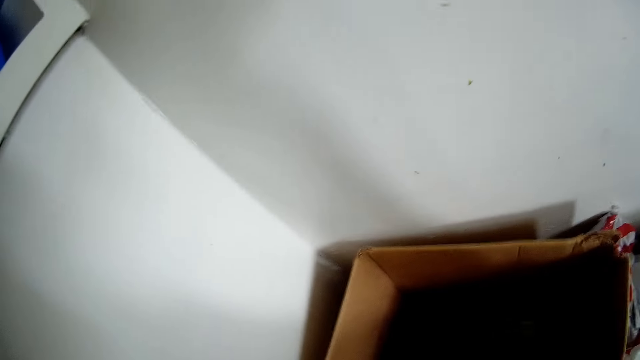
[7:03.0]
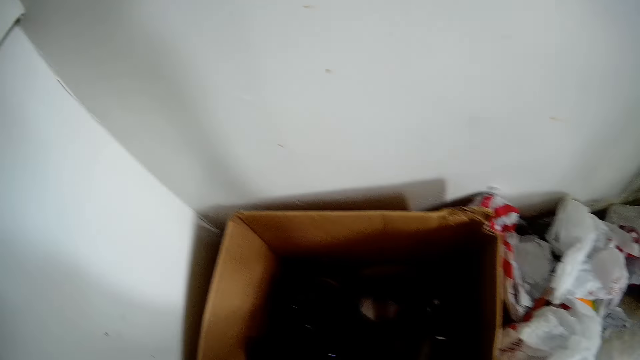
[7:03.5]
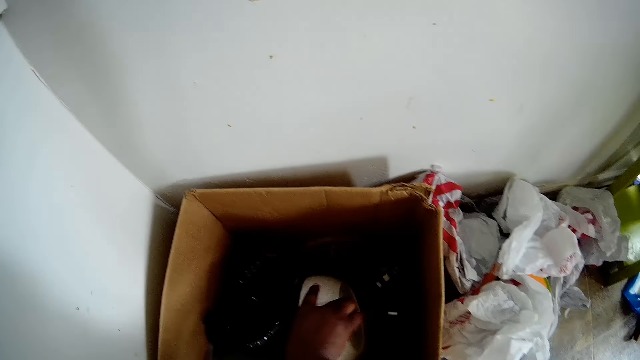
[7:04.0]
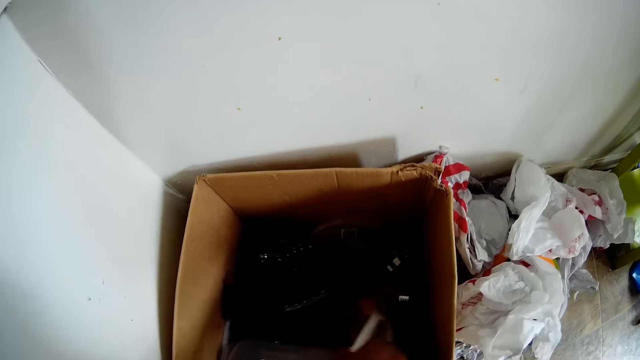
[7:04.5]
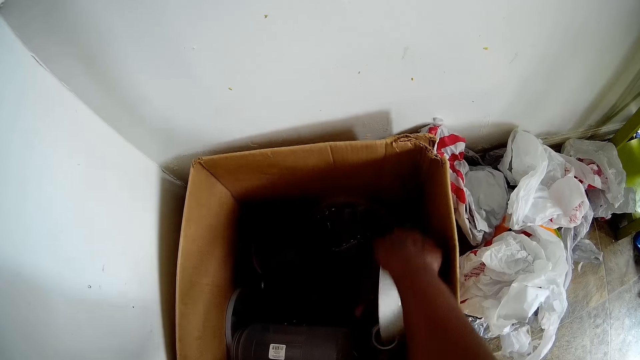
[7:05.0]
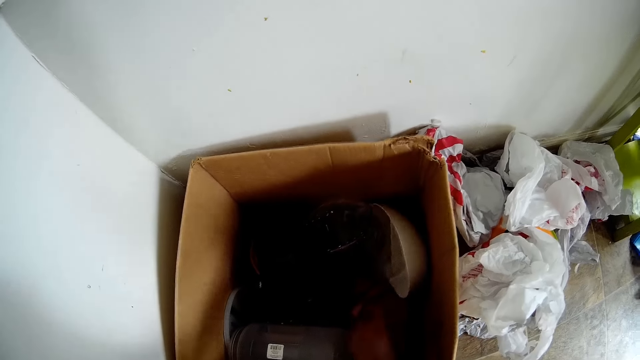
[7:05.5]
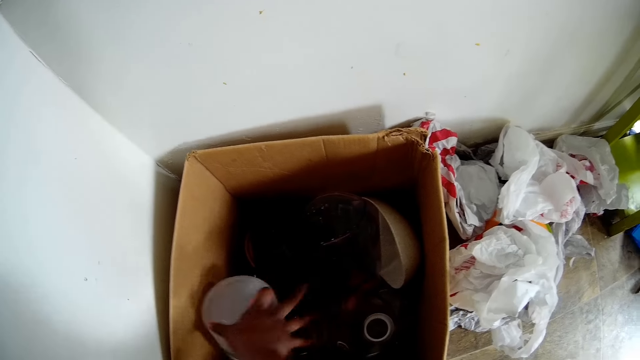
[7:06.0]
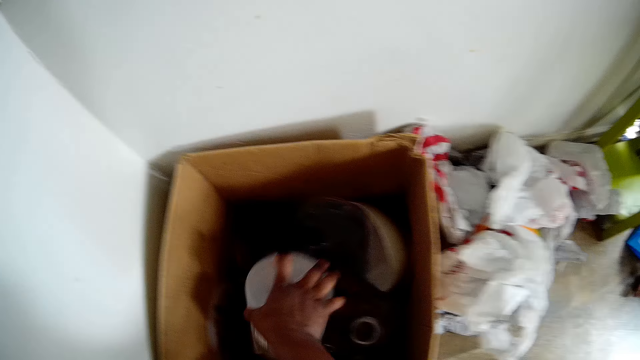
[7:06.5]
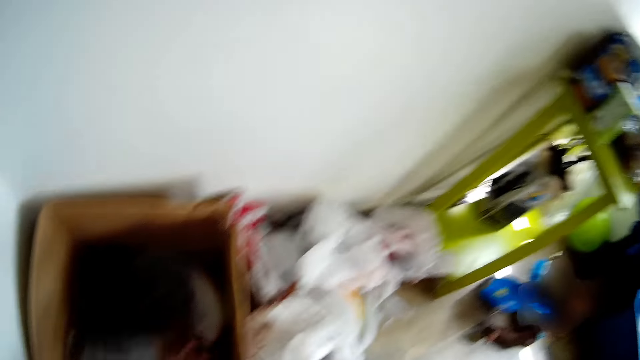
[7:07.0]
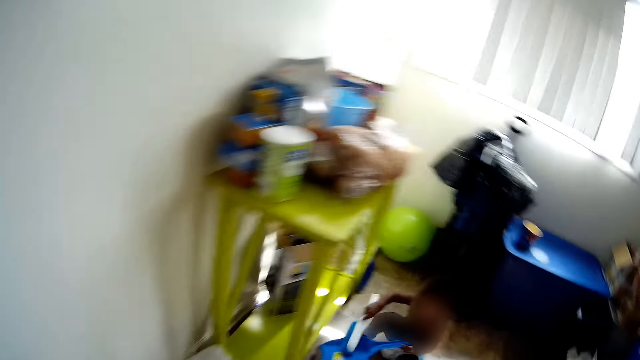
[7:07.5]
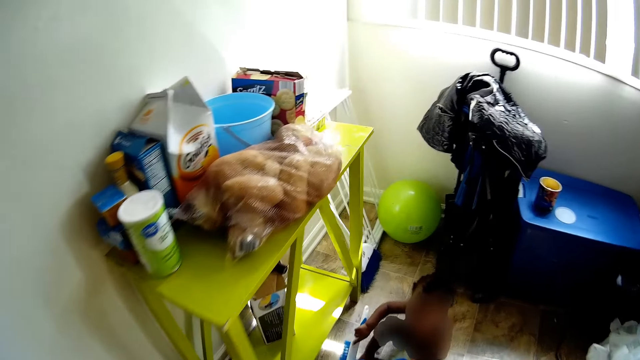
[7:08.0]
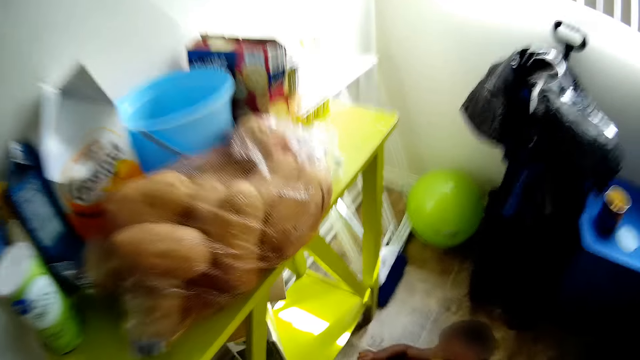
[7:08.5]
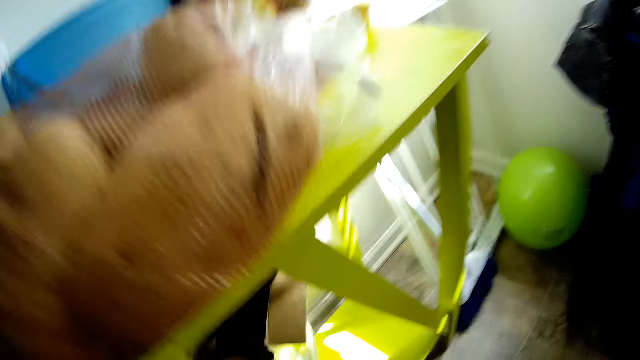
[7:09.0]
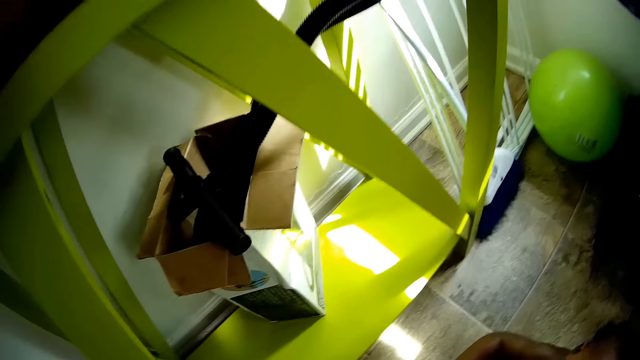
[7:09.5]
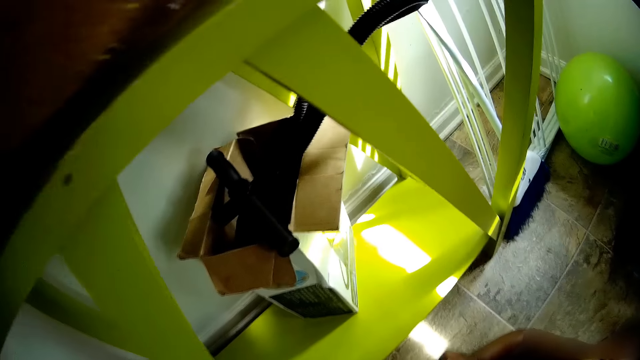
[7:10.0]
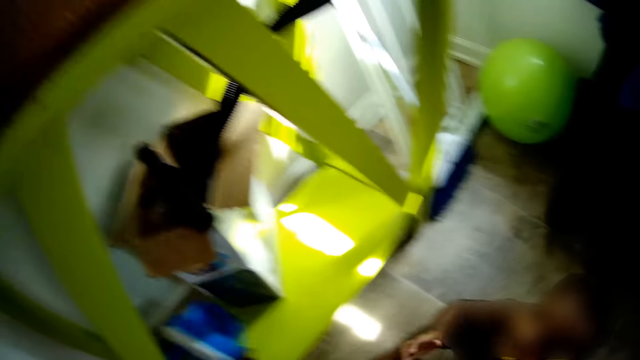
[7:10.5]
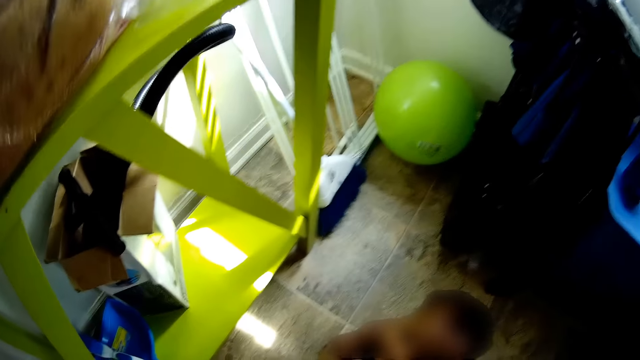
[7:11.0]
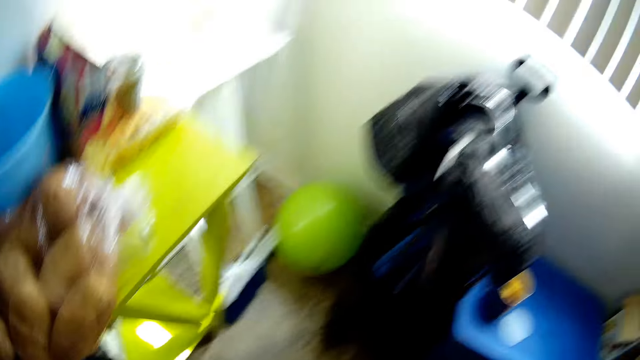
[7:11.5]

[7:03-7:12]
The camera wearer moves a plate in the carton with her right hand. She looks around. She walks to the table.

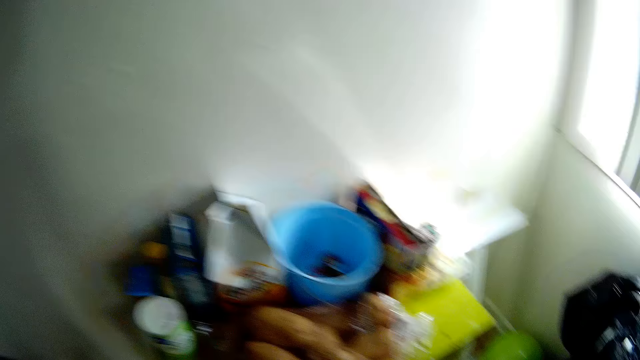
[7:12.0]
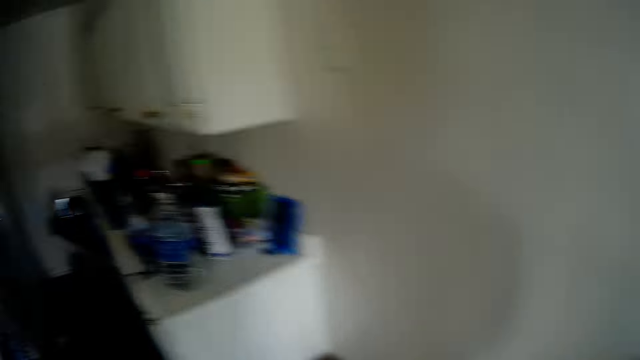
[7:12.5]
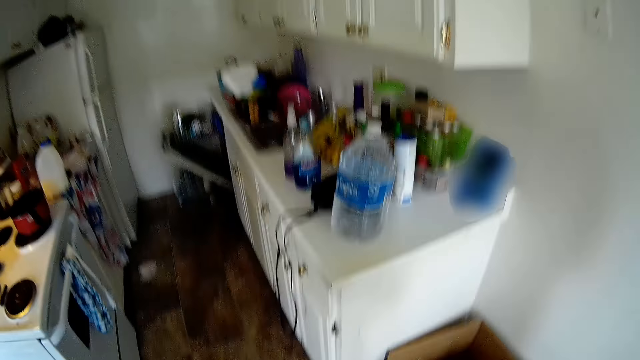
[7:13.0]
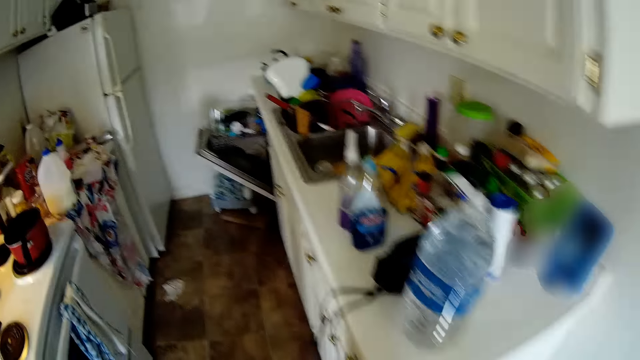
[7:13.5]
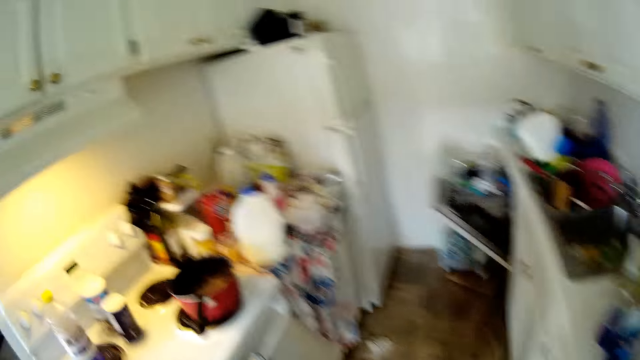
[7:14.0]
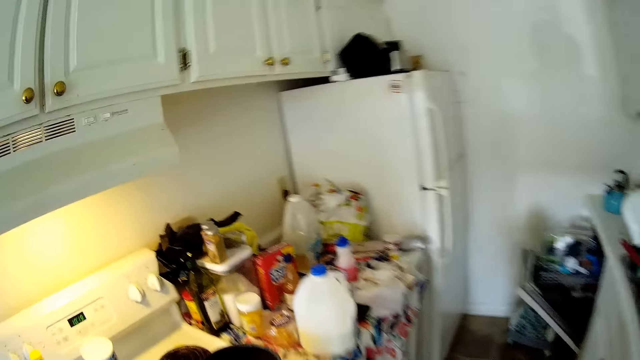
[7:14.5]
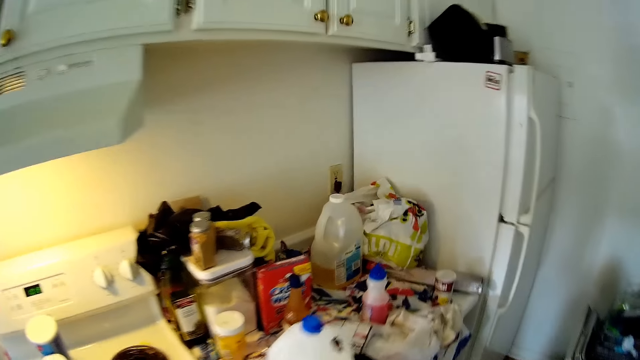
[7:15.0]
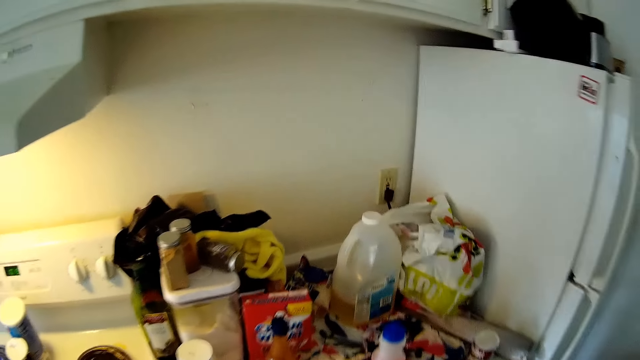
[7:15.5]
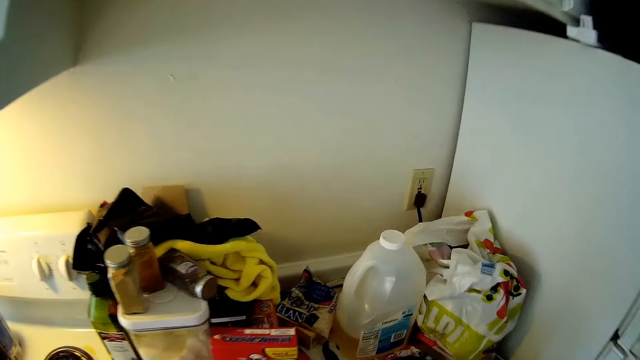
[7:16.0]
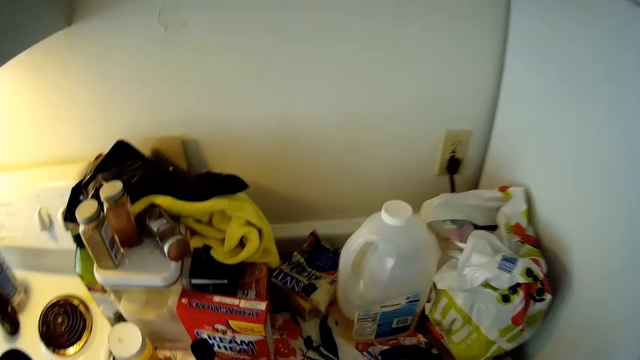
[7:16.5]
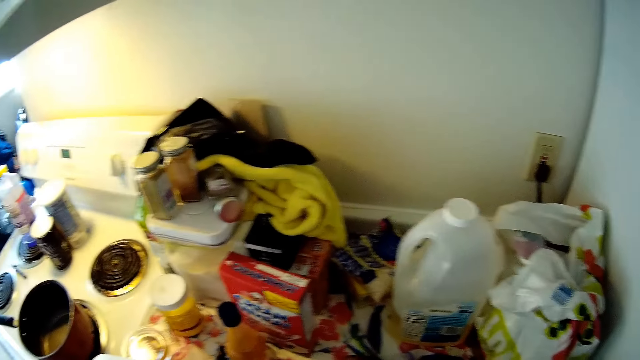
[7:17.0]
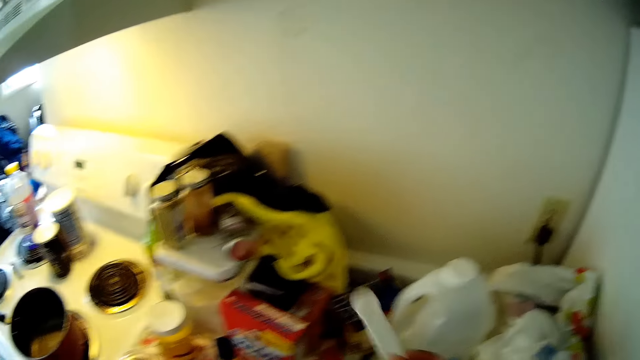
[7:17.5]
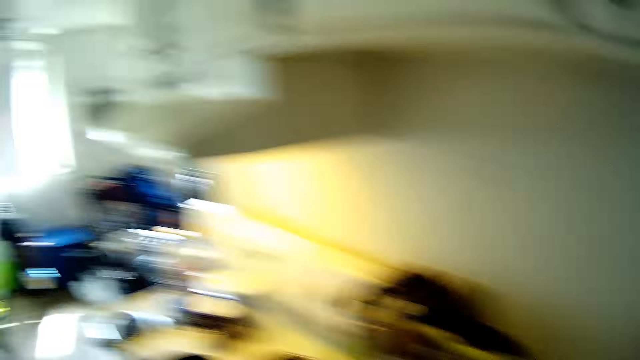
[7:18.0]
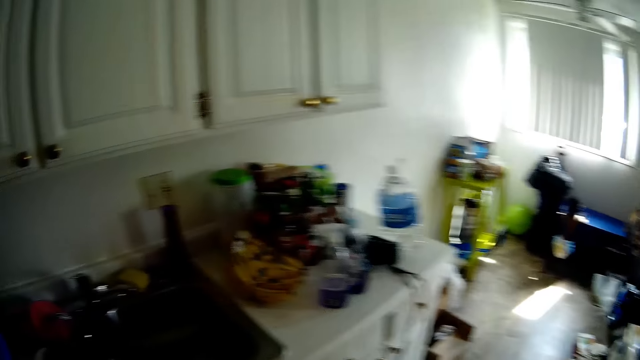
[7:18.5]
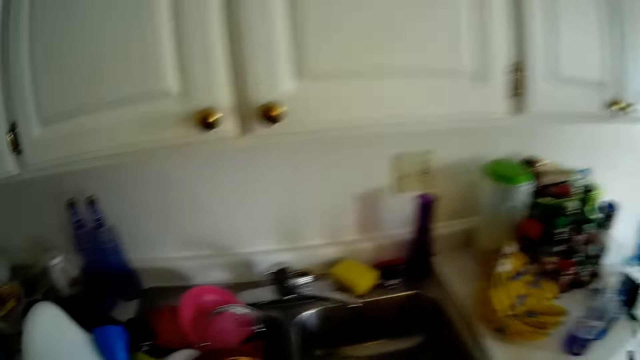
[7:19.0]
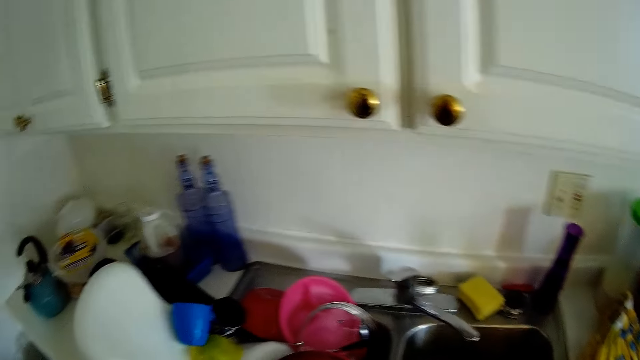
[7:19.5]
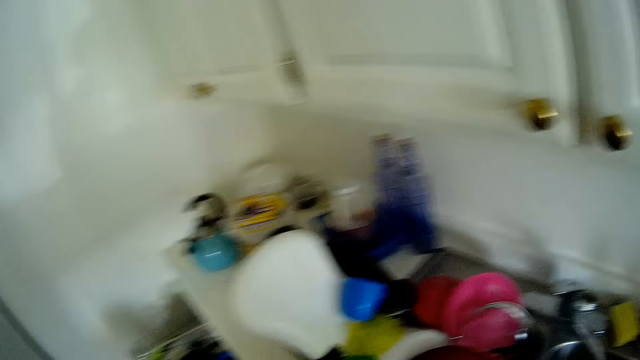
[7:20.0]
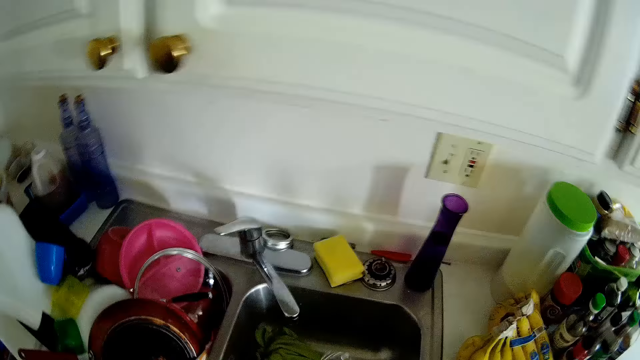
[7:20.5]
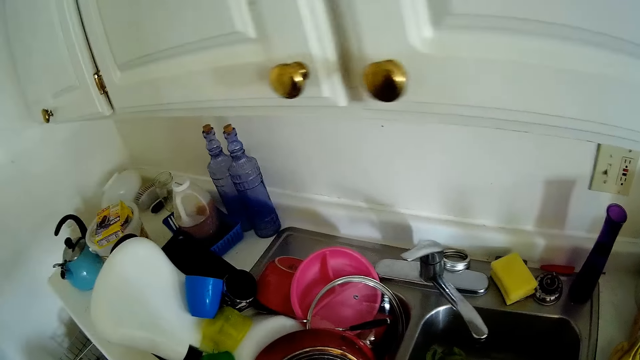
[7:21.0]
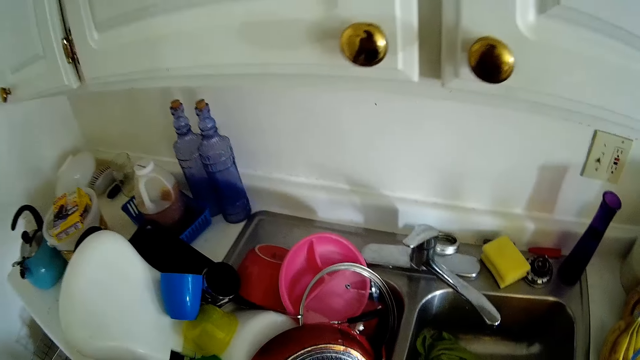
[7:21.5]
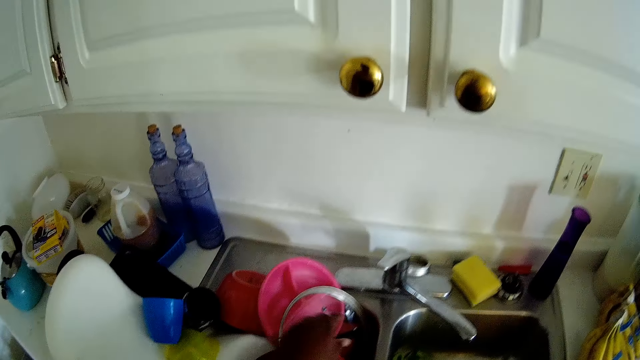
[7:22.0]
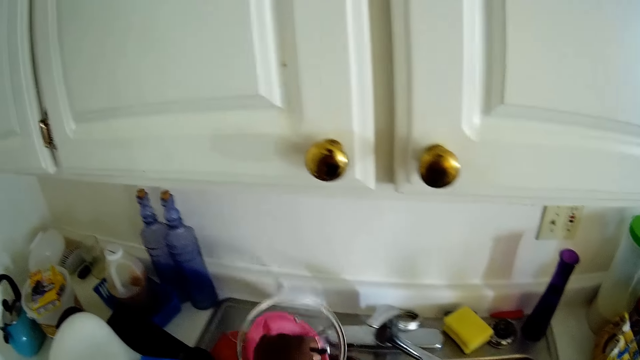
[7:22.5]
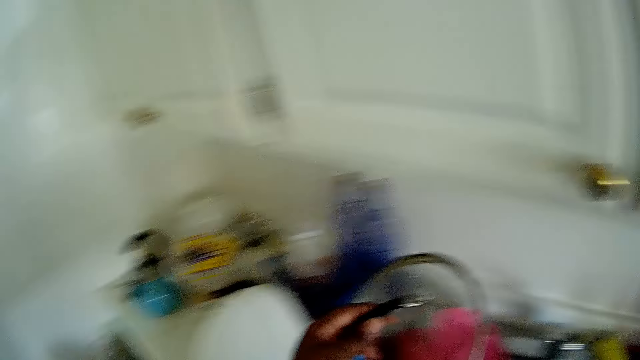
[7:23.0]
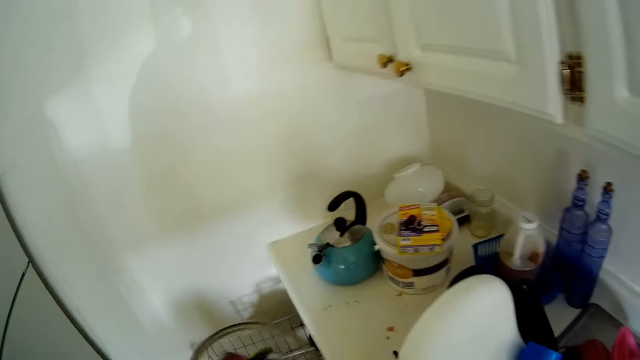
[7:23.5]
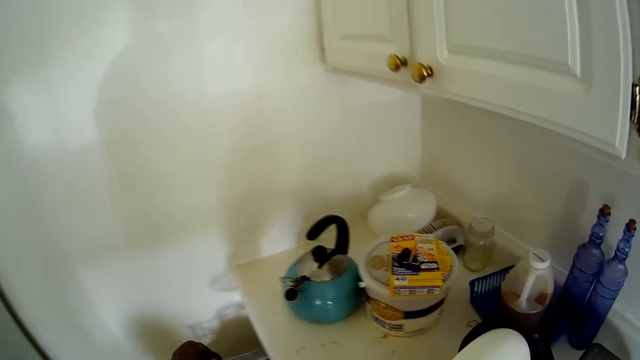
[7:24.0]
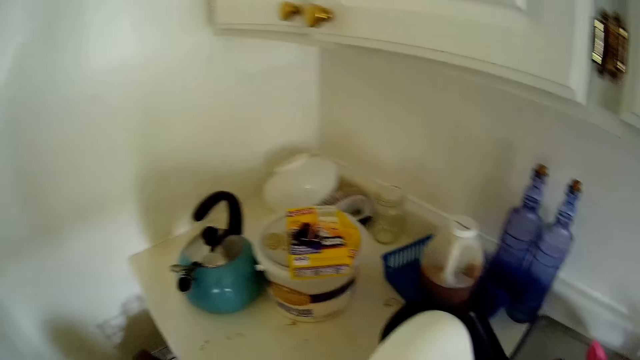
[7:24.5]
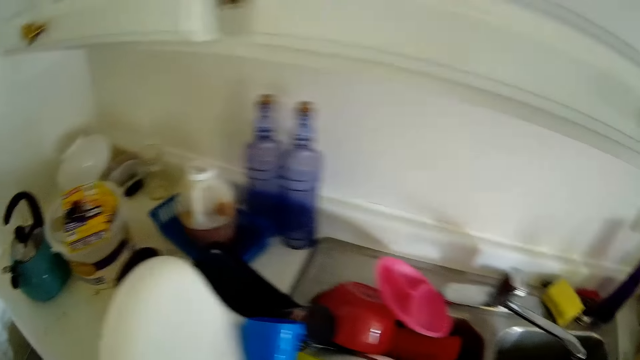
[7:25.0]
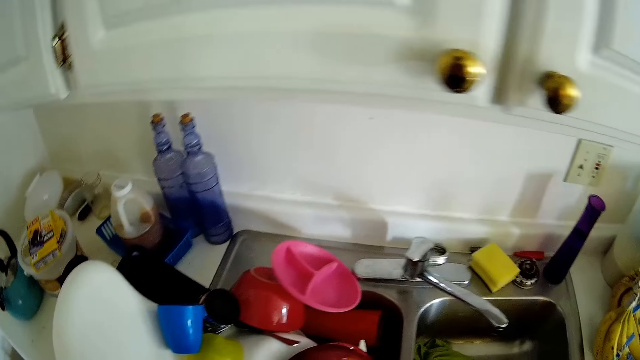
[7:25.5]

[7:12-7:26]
The camera wearer walks to the kitchen. She picks up the measuring spoon on the cabinet with her right hand. She picks up a pot lid from the sink with her left hand. She opens the lids. She drops the pot lid in the plate rack in the dishwasher with her left hand.
